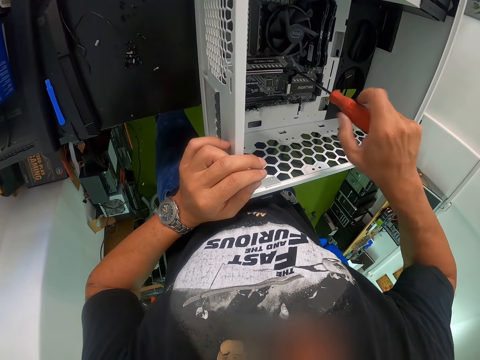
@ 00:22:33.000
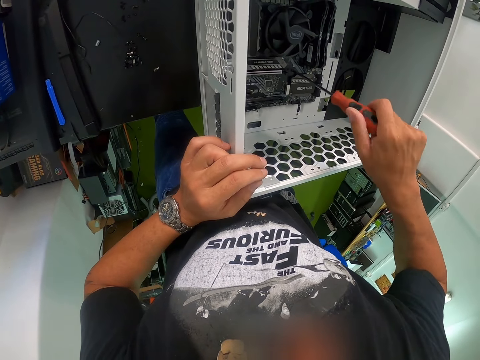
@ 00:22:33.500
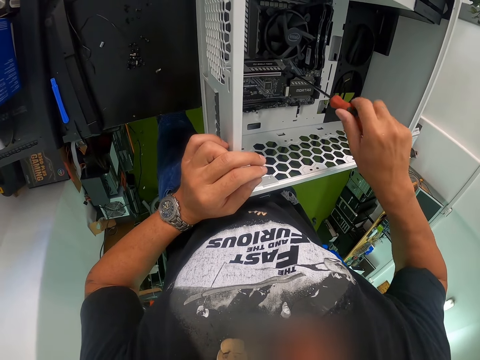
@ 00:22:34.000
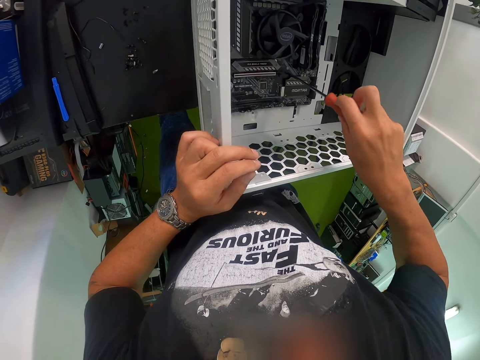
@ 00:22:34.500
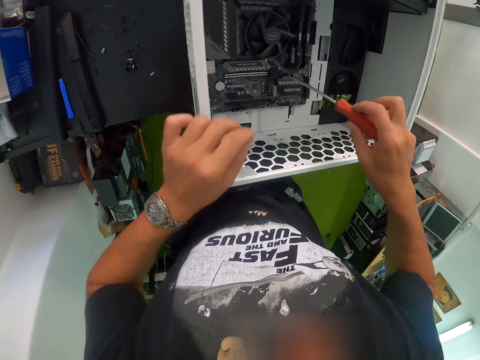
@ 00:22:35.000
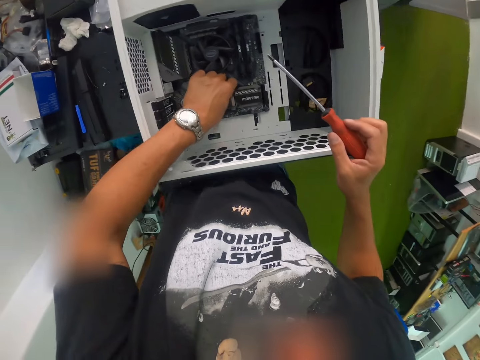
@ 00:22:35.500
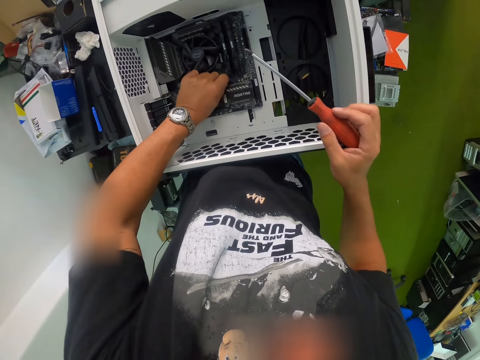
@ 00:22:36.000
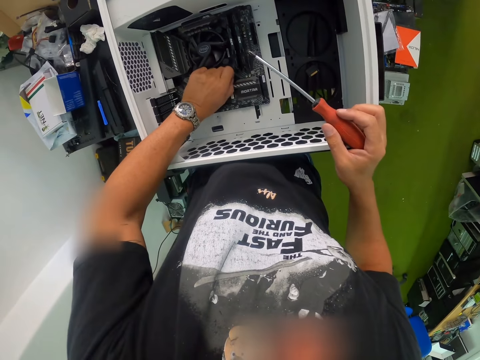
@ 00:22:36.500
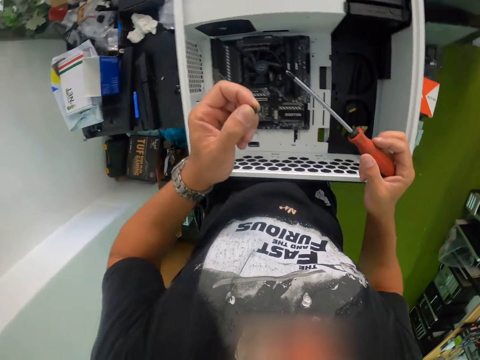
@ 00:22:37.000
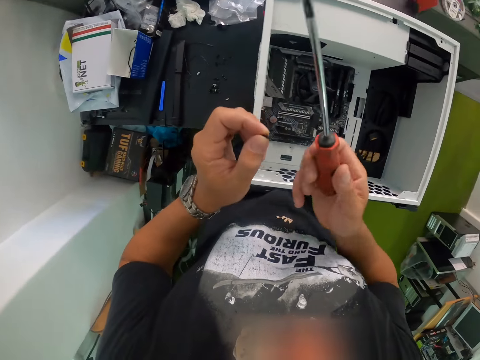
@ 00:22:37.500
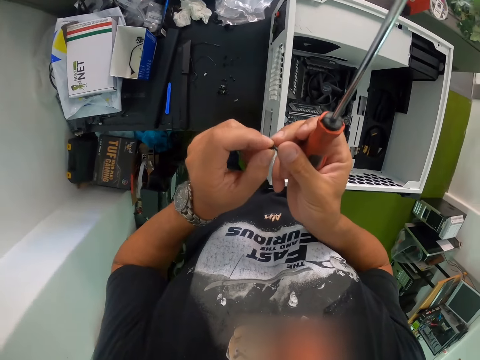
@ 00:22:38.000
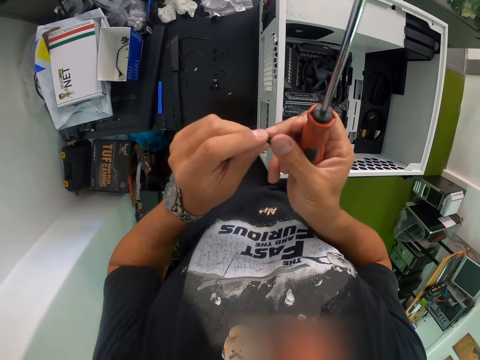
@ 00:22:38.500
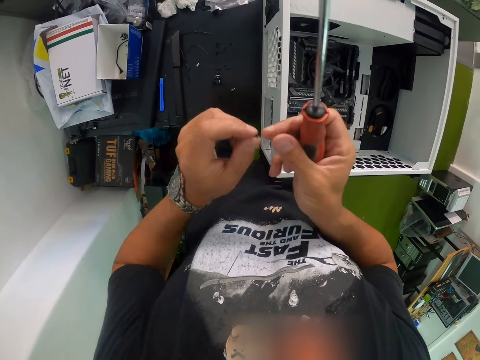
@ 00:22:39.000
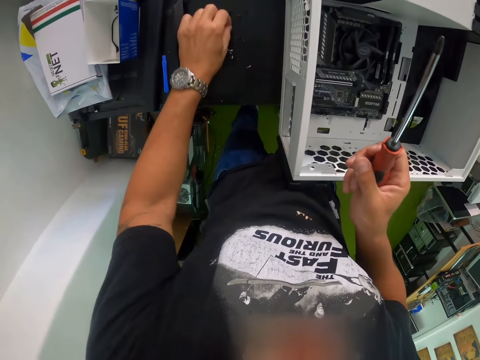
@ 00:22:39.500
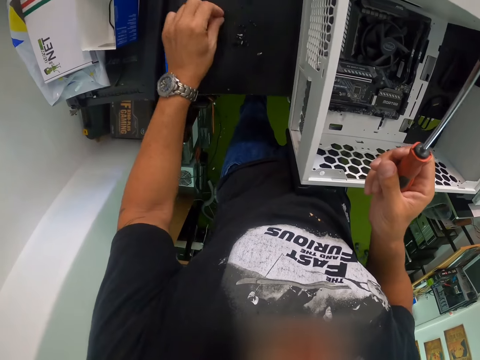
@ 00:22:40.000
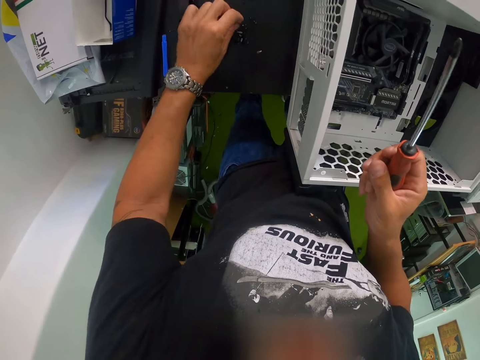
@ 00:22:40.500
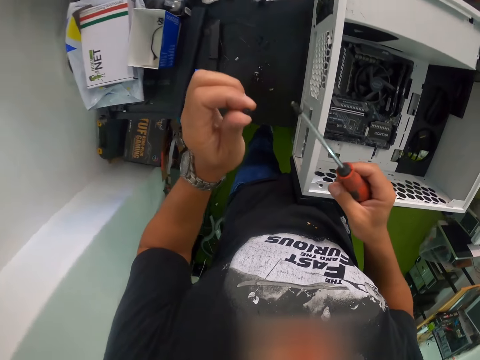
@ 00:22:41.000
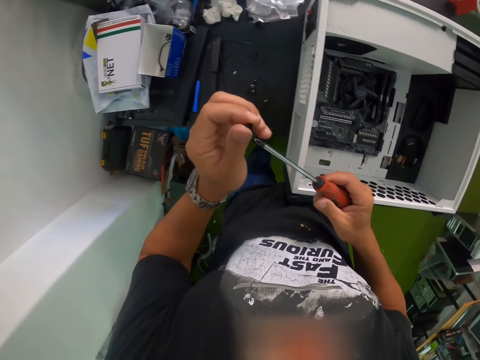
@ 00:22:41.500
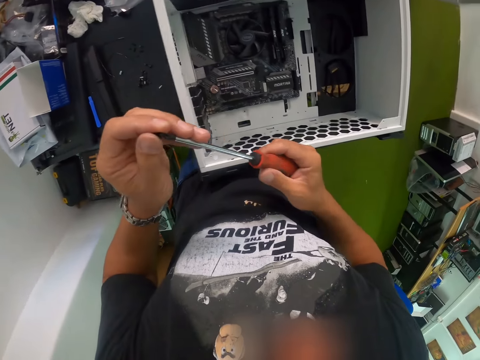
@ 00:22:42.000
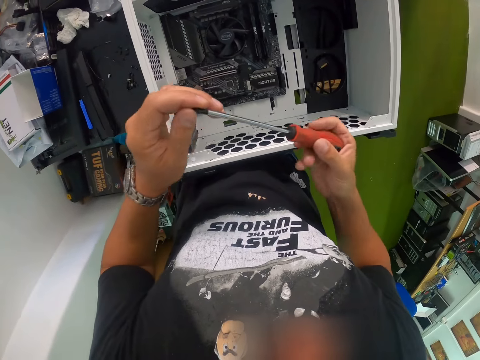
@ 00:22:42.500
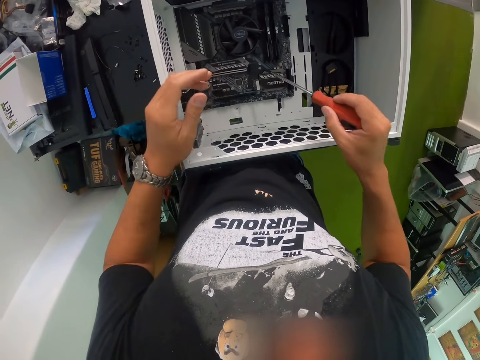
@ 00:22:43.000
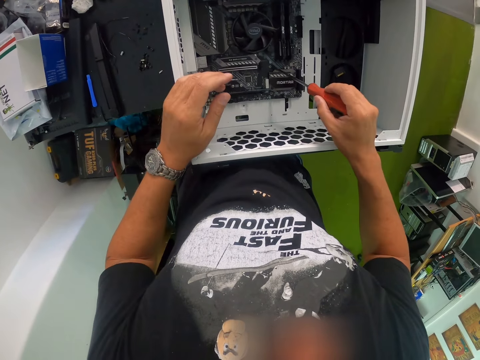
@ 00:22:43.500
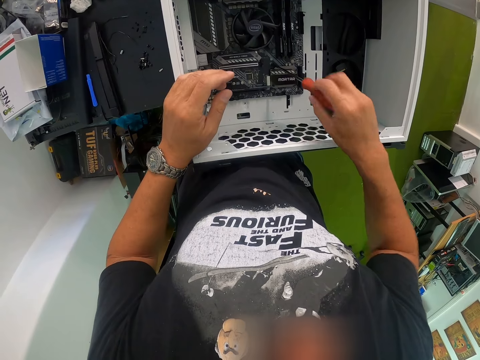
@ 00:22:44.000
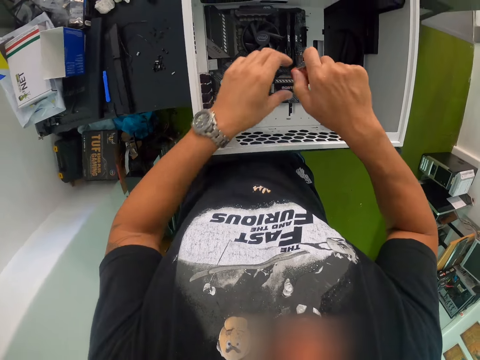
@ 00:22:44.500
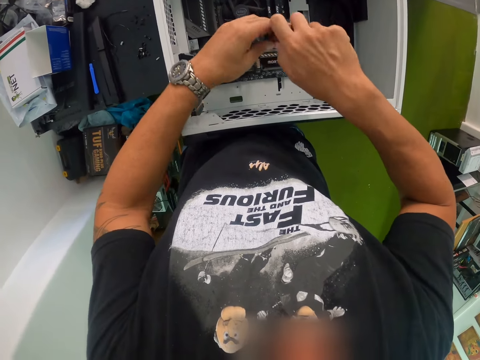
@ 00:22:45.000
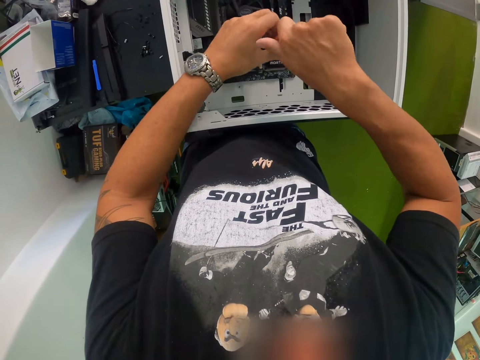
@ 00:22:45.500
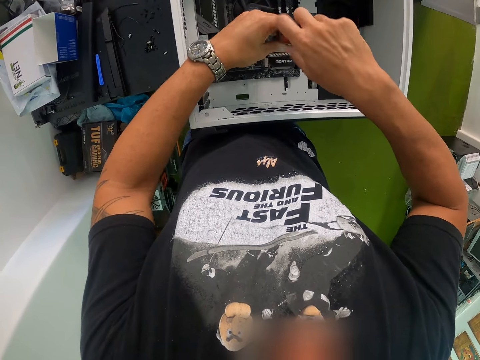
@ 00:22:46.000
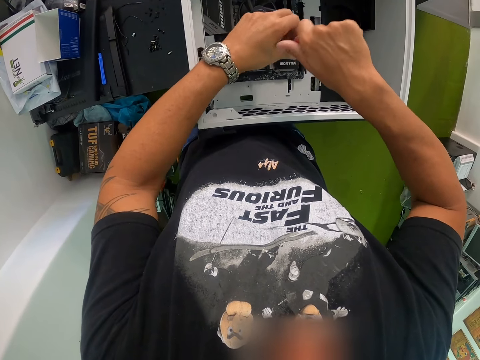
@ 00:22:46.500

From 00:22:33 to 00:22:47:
The camera wearer picks up the screw from the computer case. He holds the screw with both hands. He drops the screw on the table with his left hand. He picks up a screw from the table with his left hand. He places the screw onto the screwdriver with his left hand. He screws the screw into the computer case with the screwdriver in his right hand. He places his left hand on the computer case. He fixes a machine. He screws the screw into the computer case with the screwdriver in both hands.

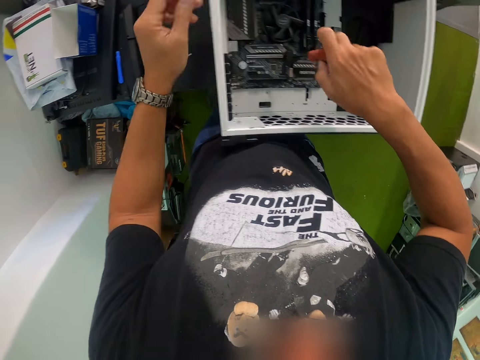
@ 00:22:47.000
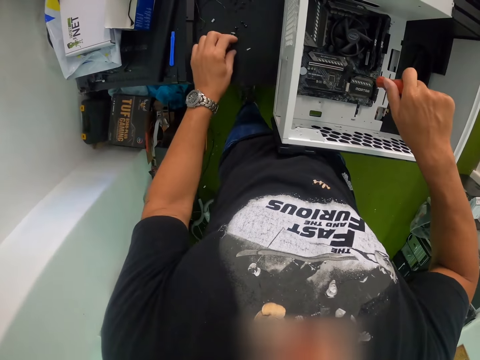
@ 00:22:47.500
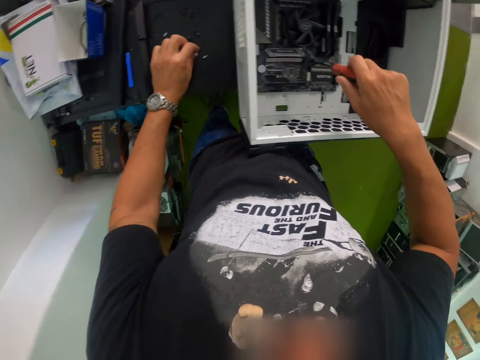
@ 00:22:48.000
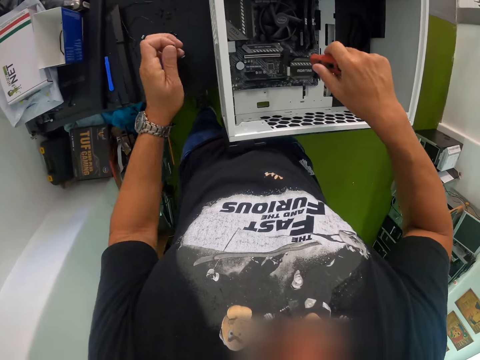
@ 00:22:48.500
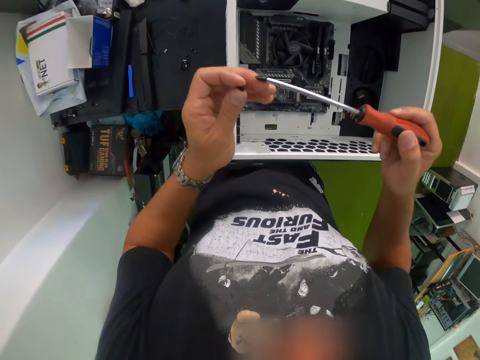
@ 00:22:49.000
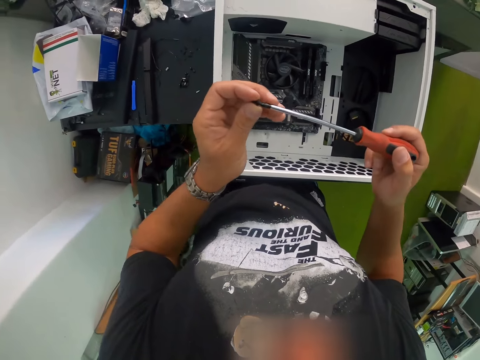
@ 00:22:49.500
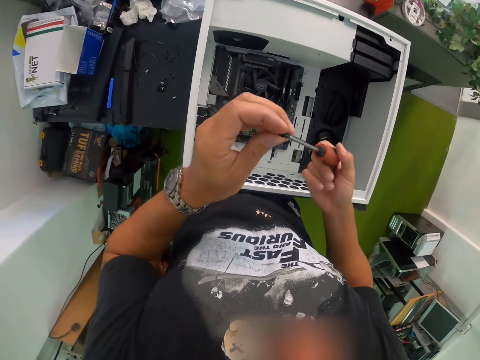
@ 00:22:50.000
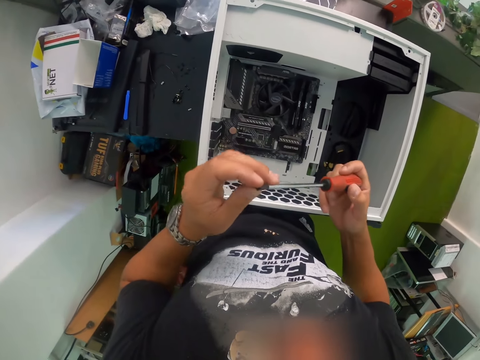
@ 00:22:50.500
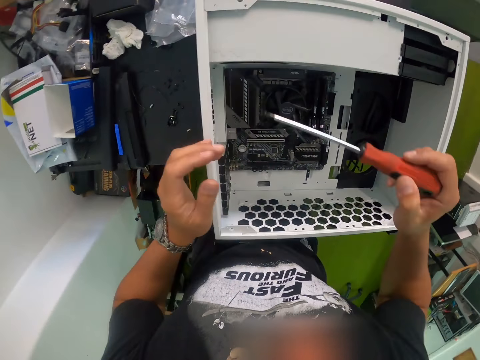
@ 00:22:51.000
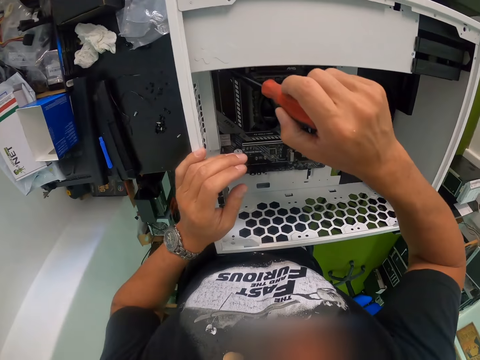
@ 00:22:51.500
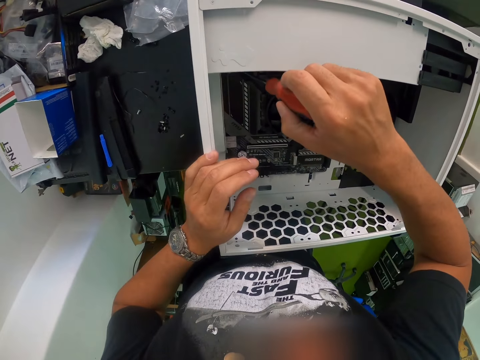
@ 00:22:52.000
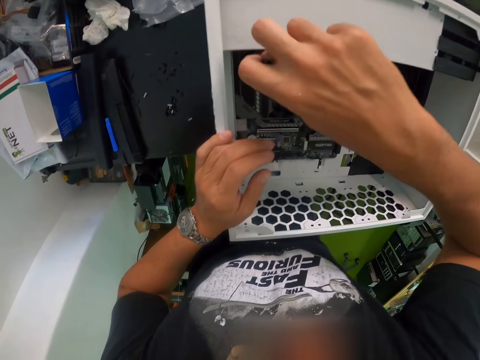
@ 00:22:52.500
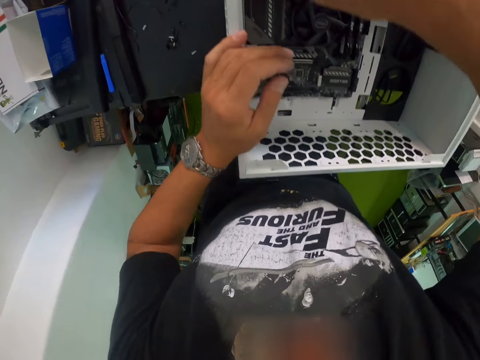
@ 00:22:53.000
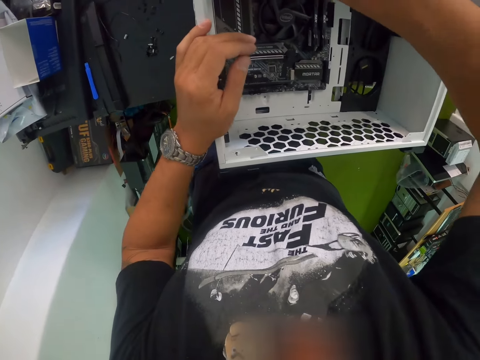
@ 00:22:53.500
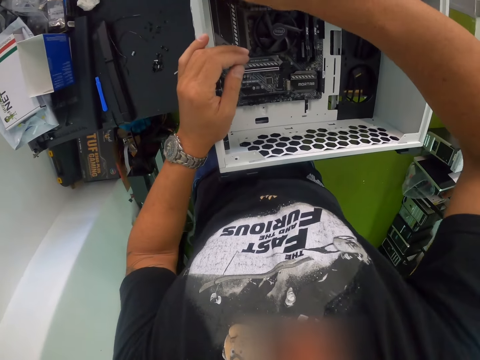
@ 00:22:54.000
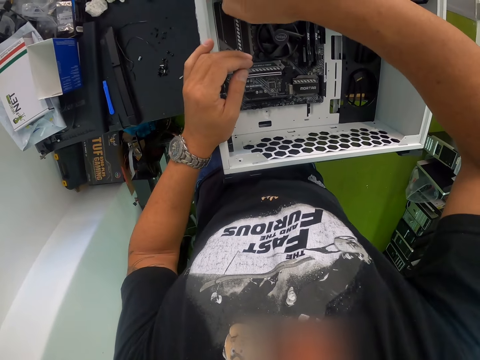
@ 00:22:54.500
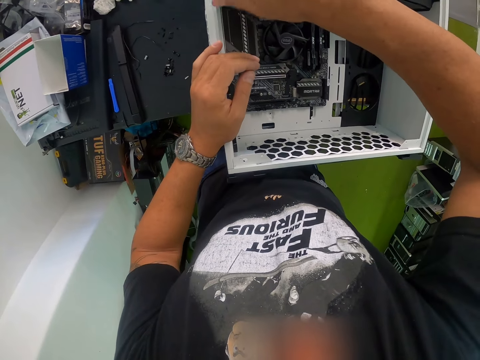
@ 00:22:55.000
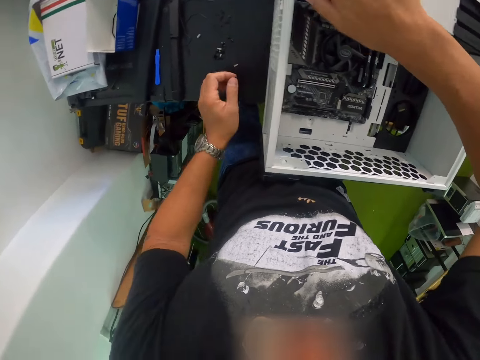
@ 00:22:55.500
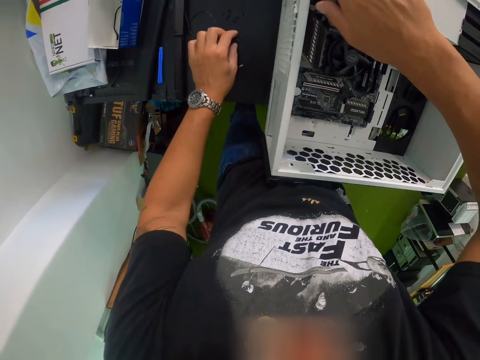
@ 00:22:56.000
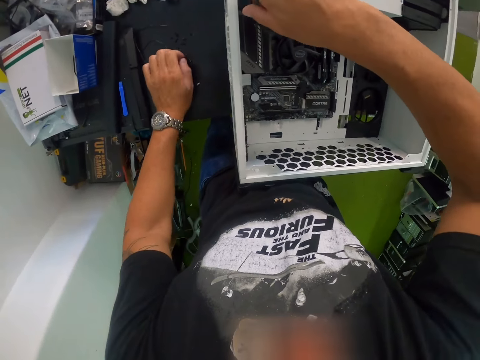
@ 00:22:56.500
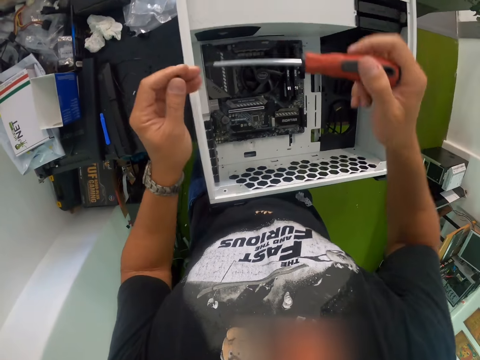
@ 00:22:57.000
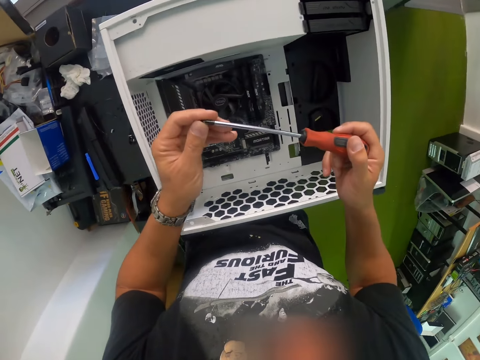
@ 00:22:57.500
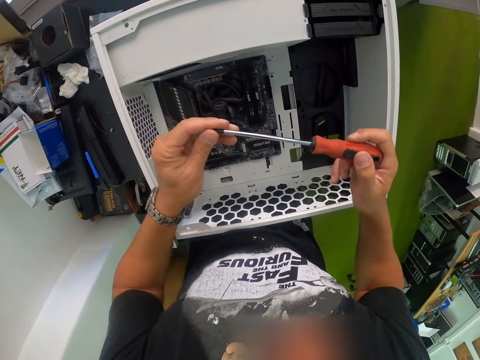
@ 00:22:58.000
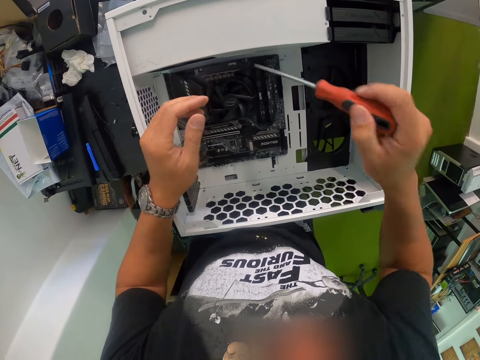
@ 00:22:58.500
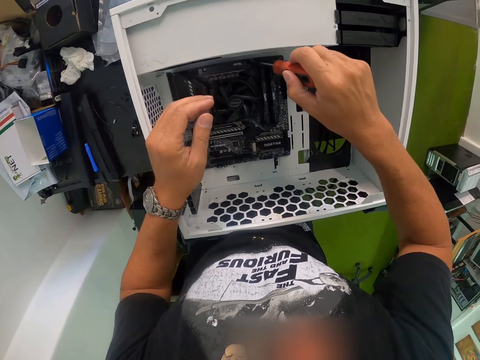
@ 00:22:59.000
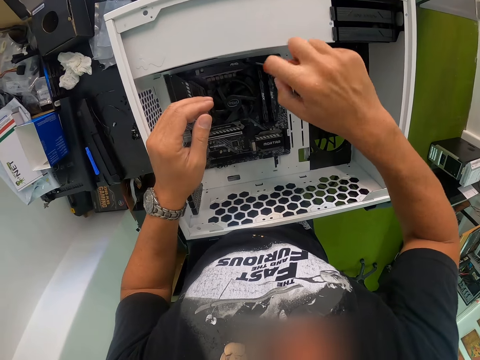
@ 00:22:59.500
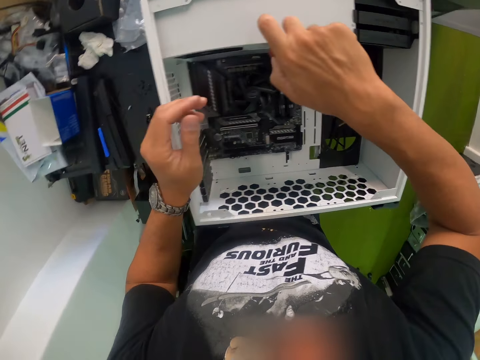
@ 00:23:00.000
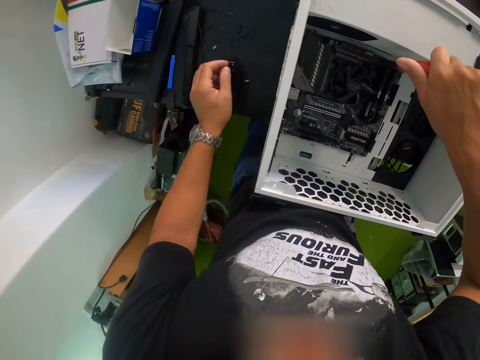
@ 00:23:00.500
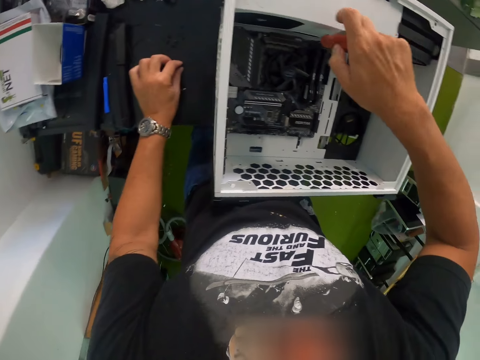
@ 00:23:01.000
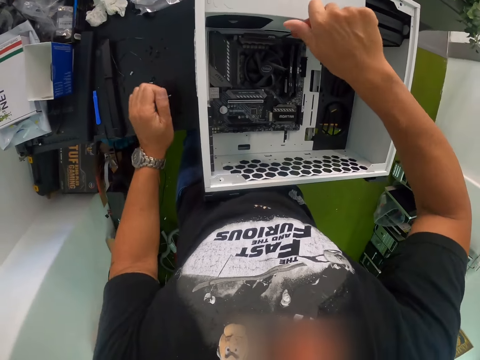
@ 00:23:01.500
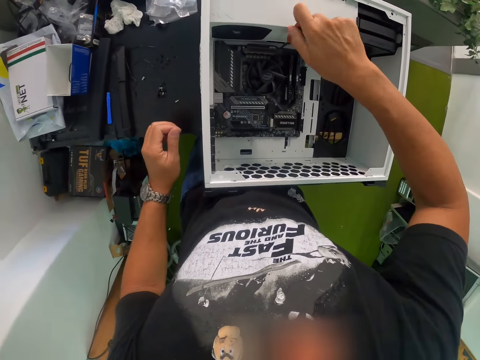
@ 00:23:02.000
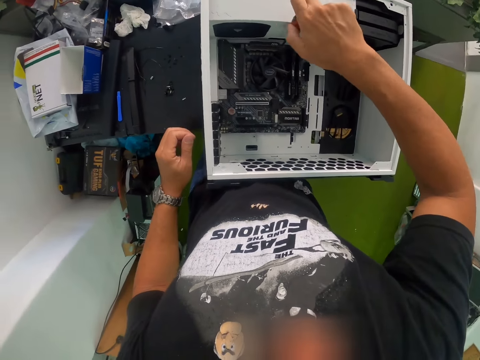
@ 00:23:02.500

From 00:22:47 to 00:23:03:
The camera wearer picks up a screw from the table with his left hand. He places the screw onto the screwdriver with his left hand. He places his left hand on the computer case. He screws the screw into the computer case with the screwdriver in his right hand. He picks up a screw from the table with his left hand. He places the screw onto the screwdriver with his left hand. He screws the screw into the computer case with the screwdriver in his right hand. He picks up a screw from the table with his left hand.
